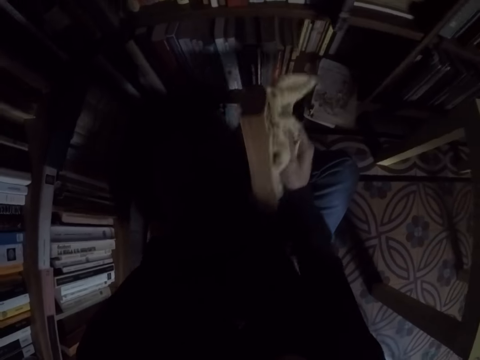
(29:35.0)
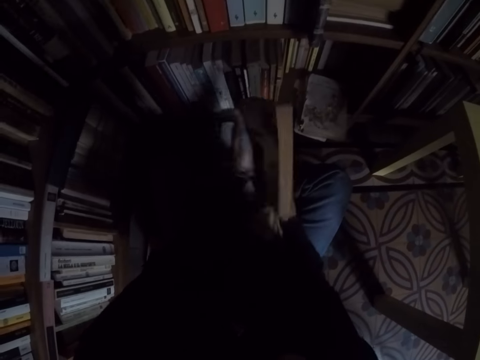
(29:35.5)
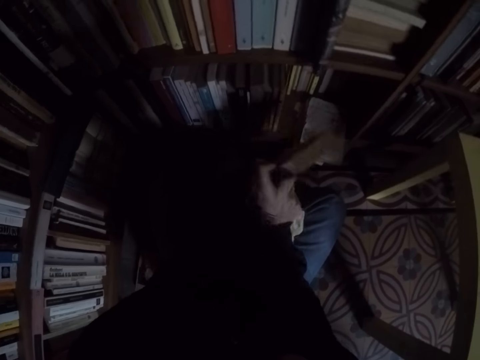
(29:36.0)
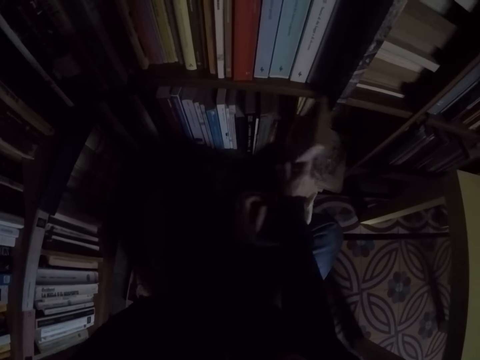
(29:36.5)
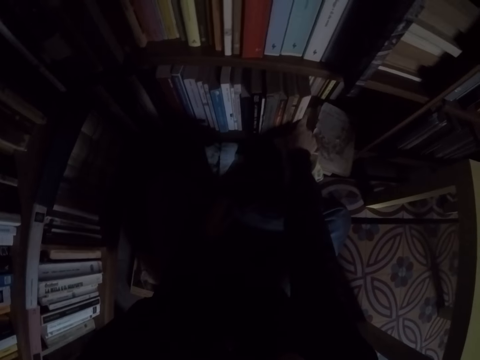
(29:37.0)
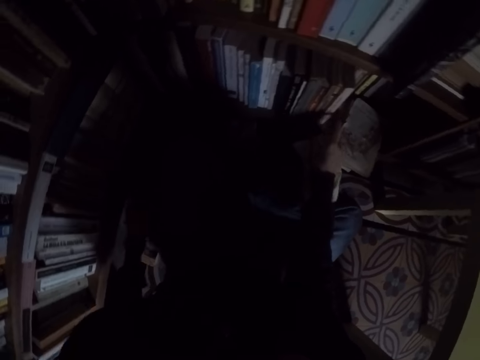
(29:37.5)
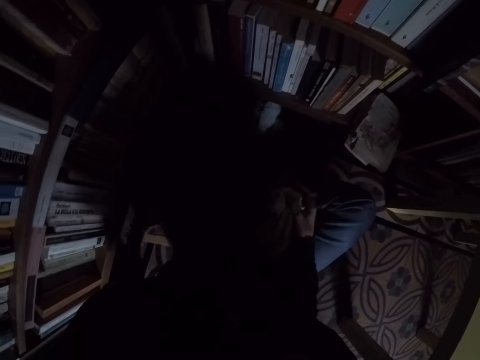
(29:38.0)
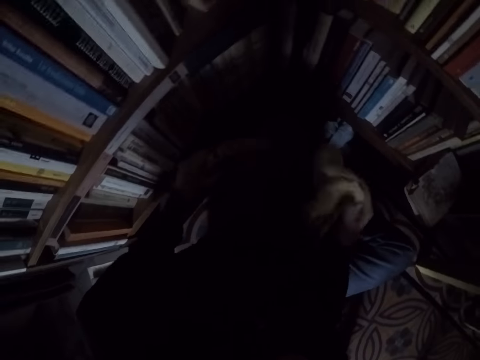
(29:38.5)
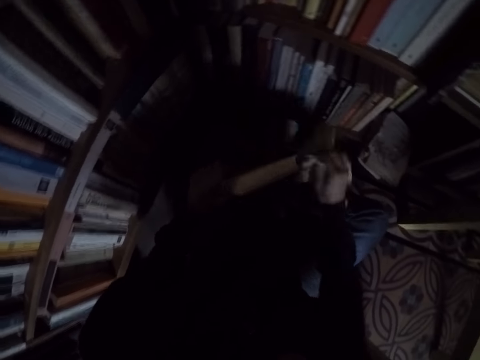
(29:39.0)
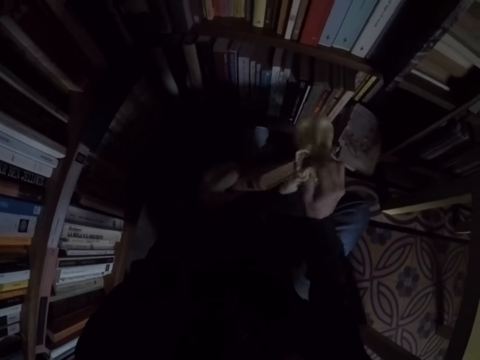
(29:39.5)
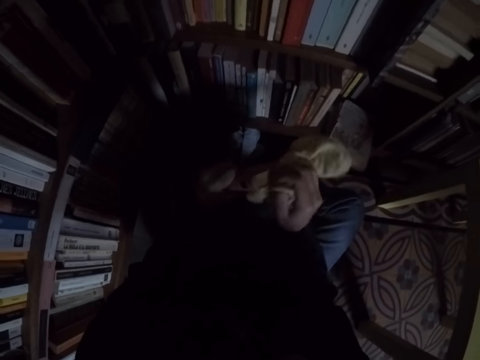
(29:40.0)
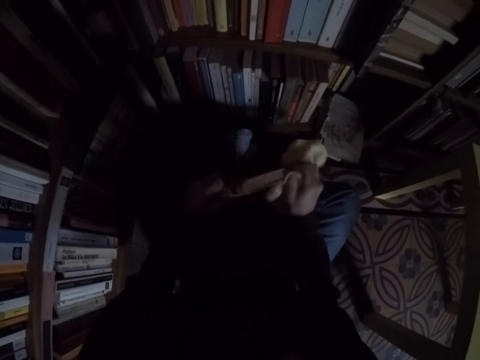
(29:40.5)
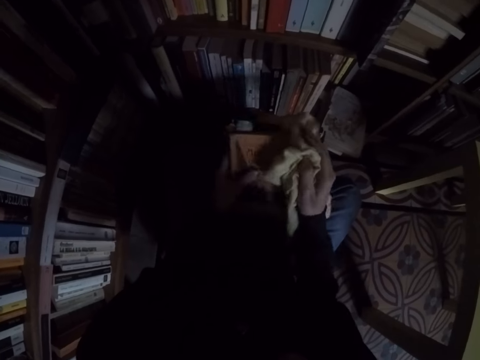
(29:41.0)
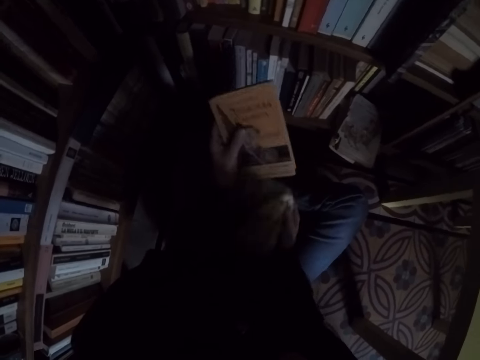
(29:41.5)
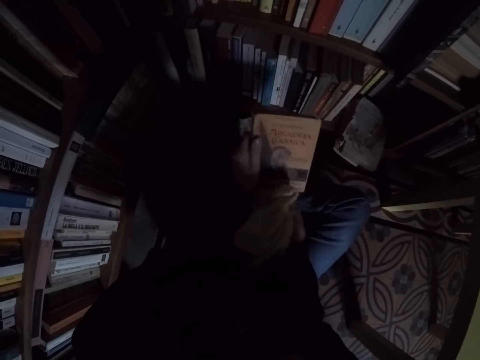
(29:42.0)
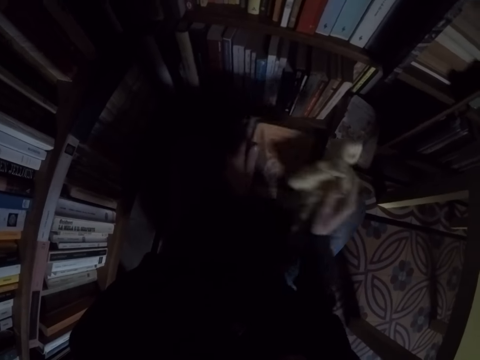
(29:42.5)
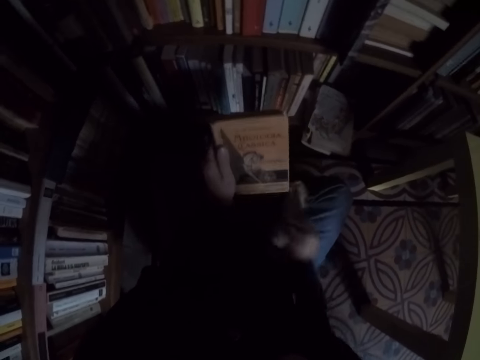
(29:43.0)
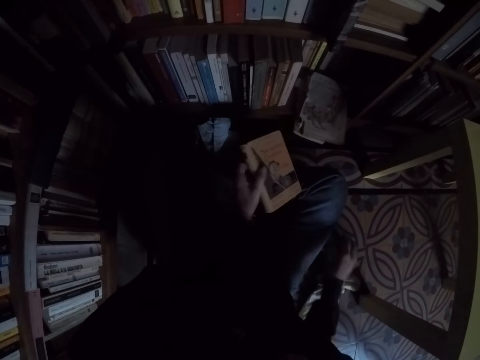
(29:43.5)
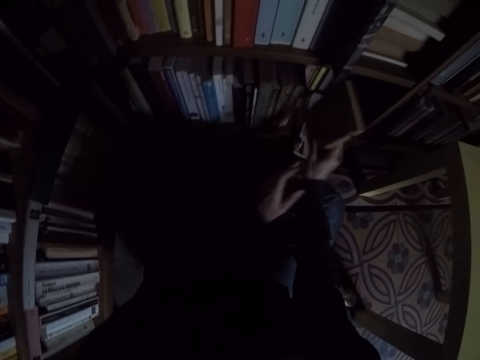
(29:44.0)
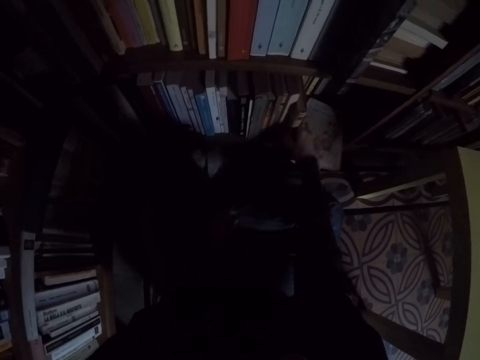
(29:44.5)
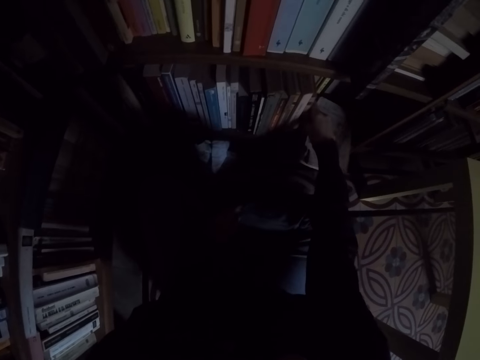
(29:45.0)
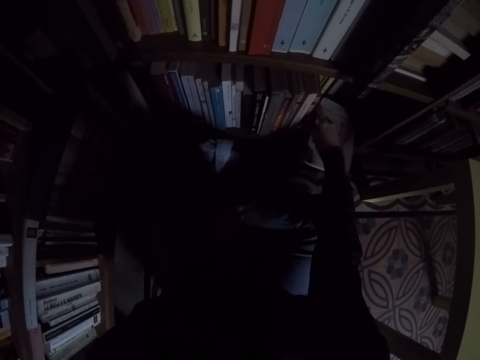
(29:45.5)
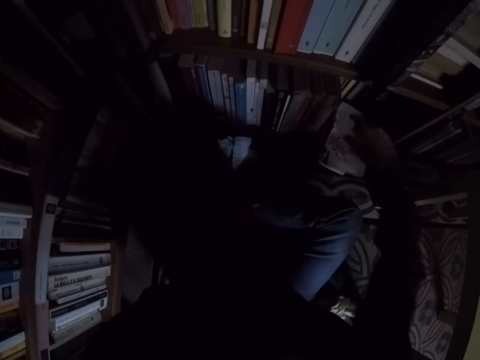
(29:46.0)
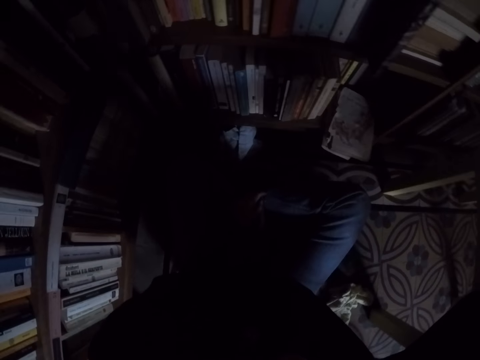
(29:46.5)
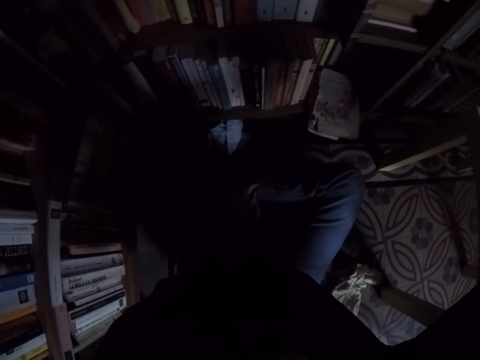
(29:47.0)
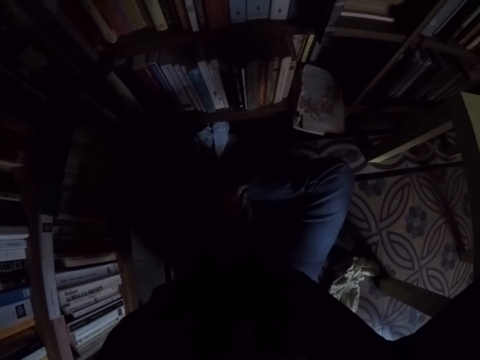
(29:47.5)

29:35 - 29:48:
The camera wearer places the book in the bookshelf. He picks another book from the floor. He cleans the book with the rag. He drops the rag on the floor. He places the book in the bookshelf. He touches his camera.
